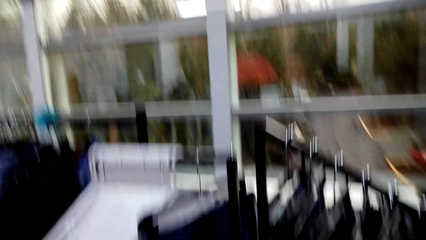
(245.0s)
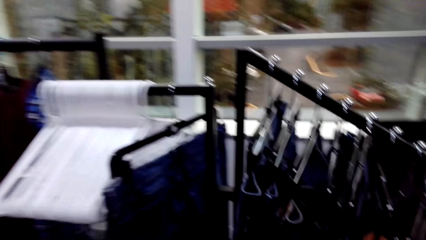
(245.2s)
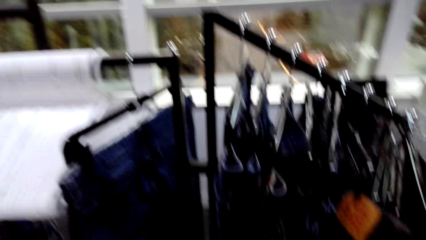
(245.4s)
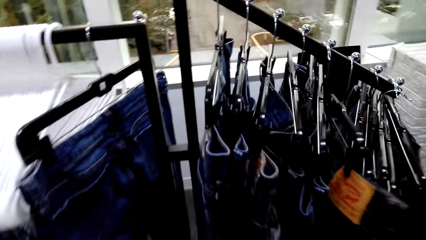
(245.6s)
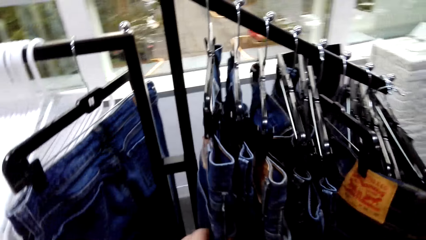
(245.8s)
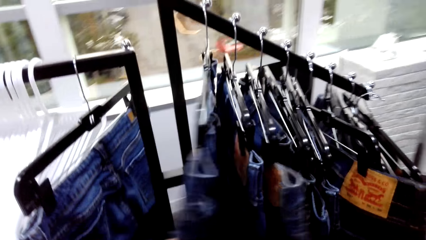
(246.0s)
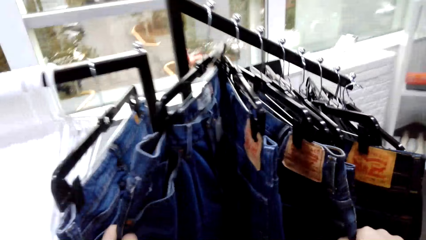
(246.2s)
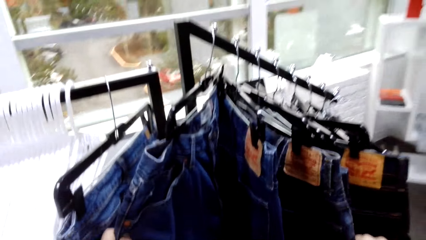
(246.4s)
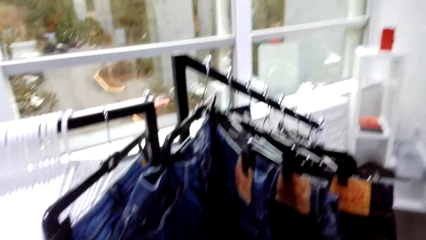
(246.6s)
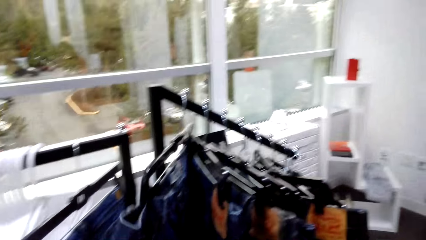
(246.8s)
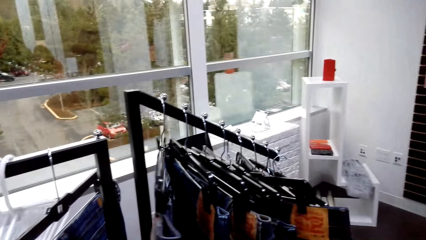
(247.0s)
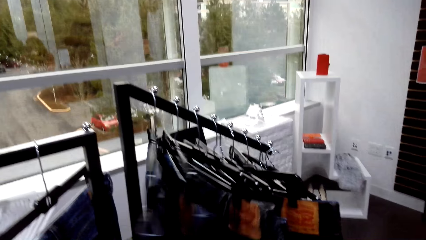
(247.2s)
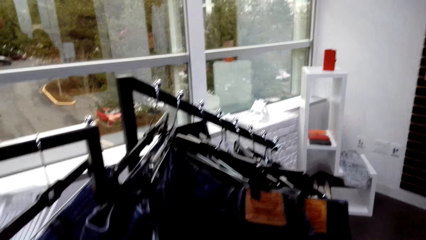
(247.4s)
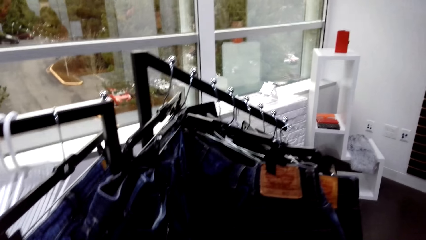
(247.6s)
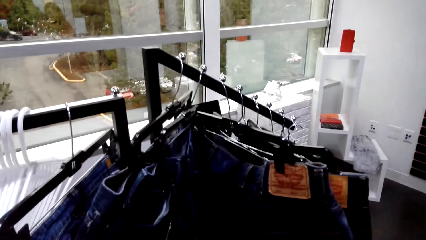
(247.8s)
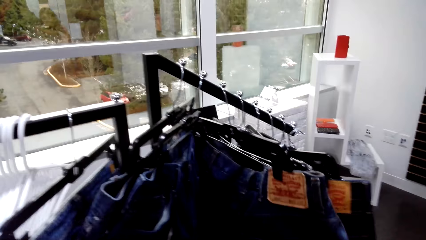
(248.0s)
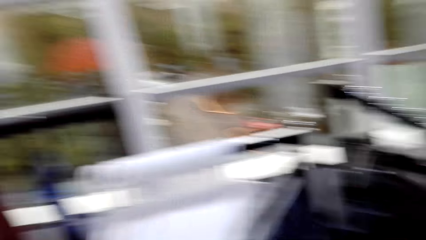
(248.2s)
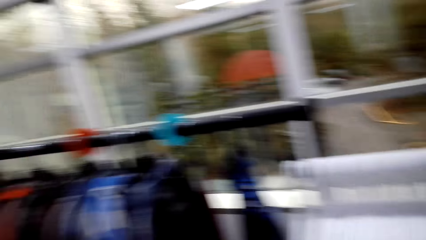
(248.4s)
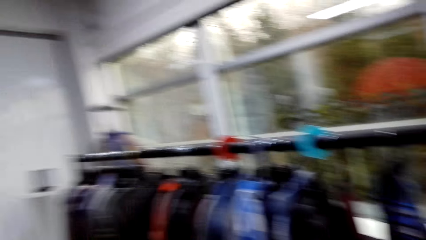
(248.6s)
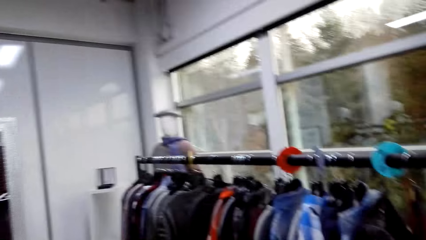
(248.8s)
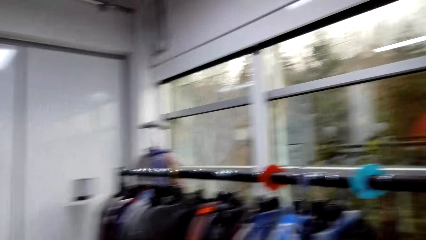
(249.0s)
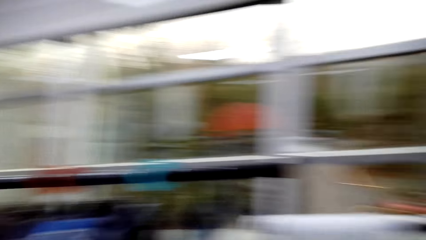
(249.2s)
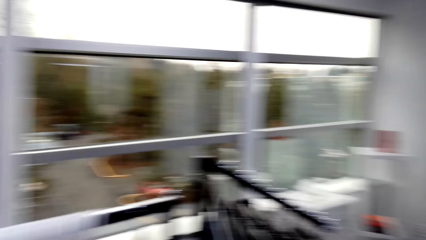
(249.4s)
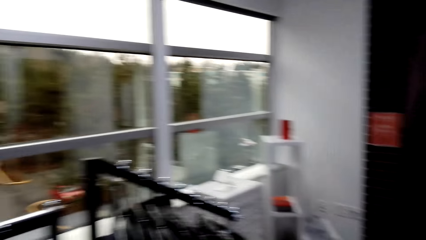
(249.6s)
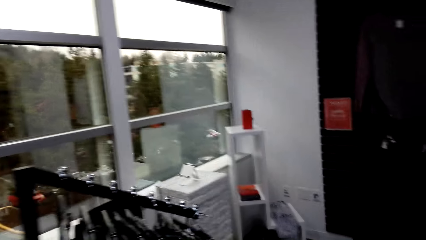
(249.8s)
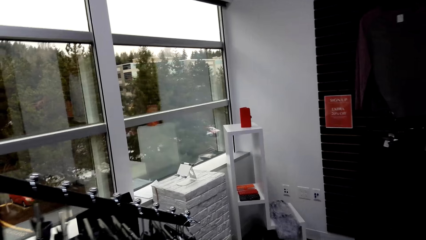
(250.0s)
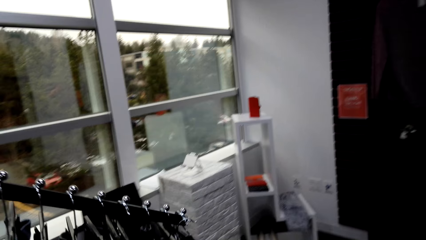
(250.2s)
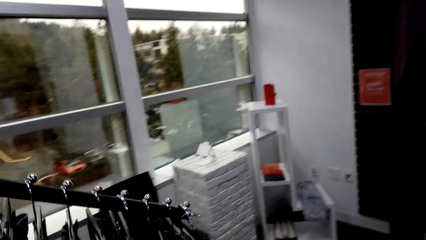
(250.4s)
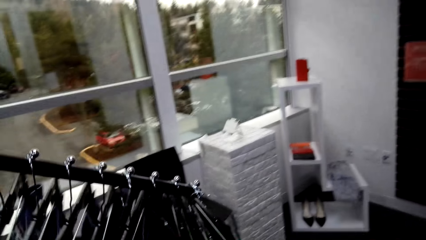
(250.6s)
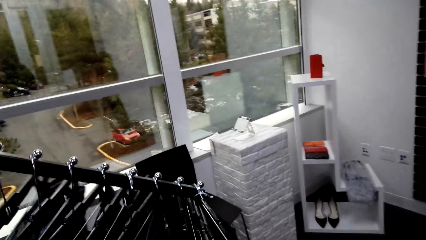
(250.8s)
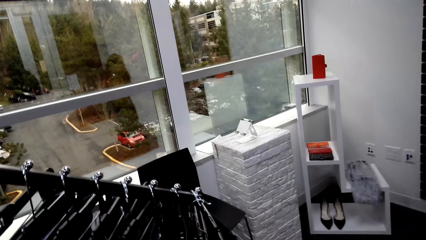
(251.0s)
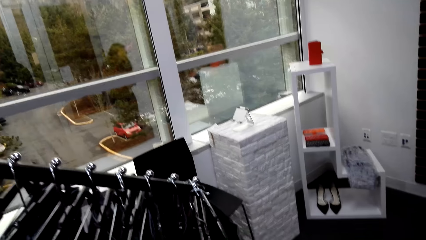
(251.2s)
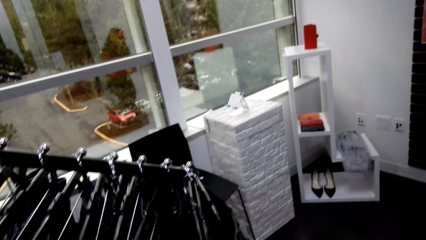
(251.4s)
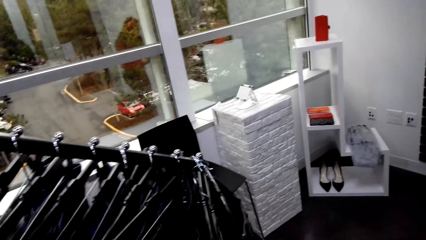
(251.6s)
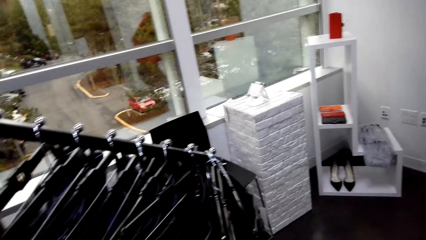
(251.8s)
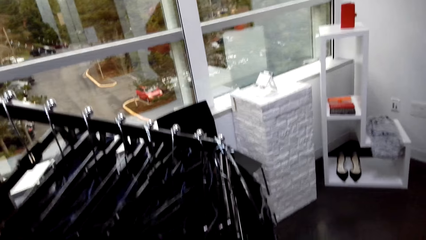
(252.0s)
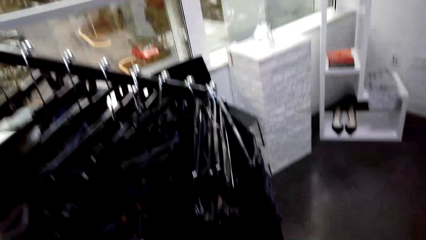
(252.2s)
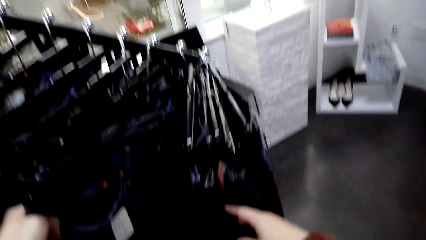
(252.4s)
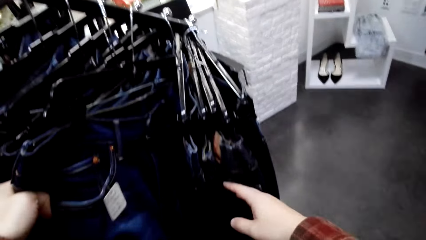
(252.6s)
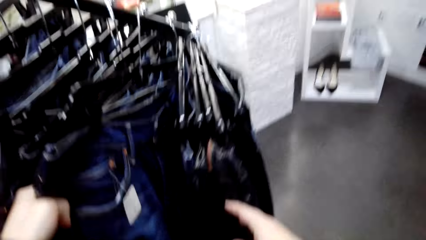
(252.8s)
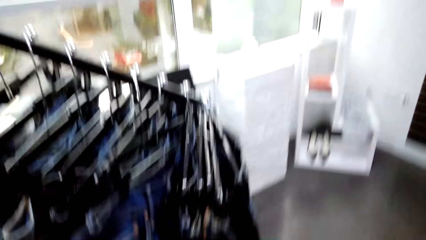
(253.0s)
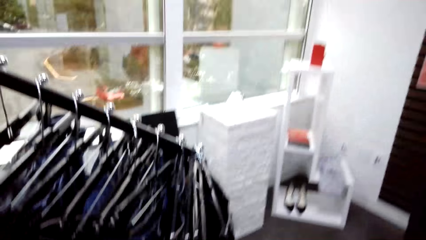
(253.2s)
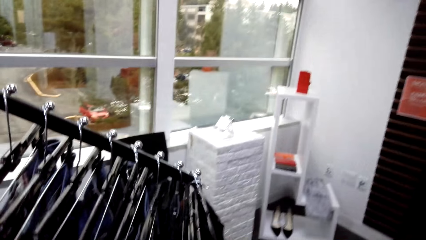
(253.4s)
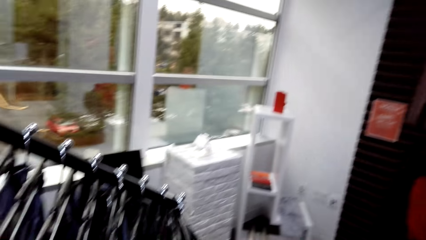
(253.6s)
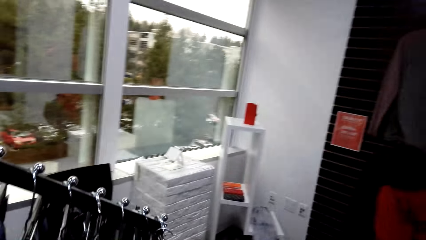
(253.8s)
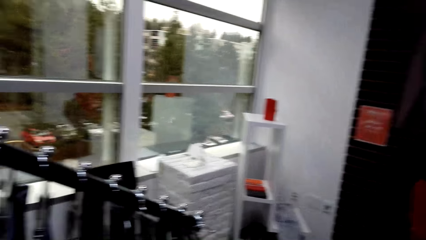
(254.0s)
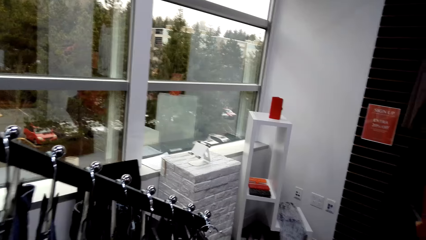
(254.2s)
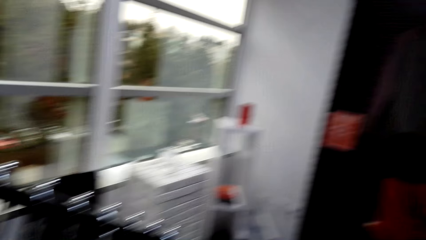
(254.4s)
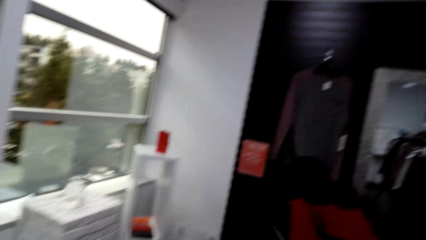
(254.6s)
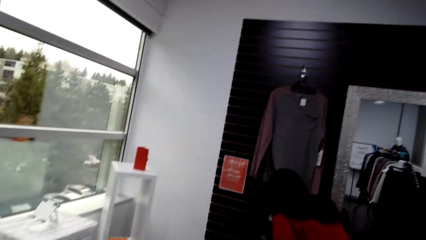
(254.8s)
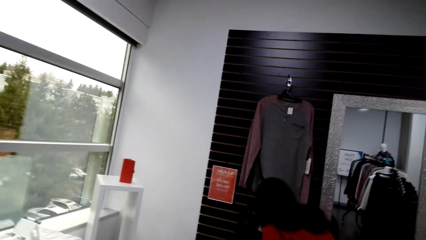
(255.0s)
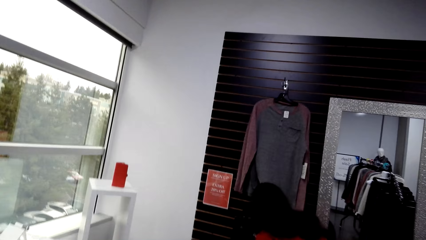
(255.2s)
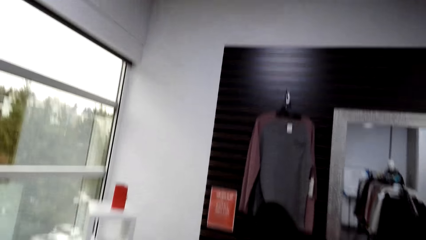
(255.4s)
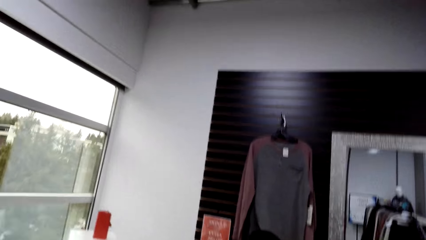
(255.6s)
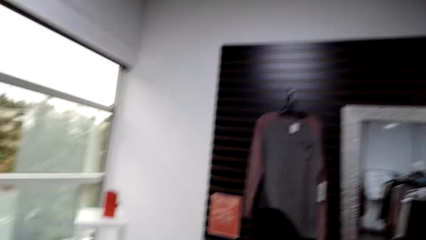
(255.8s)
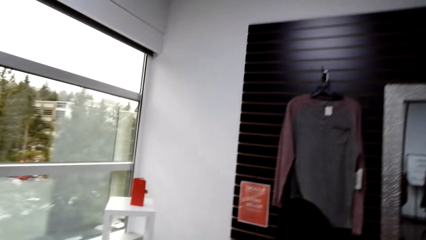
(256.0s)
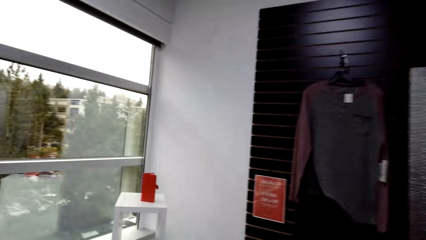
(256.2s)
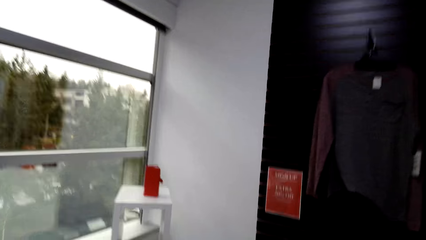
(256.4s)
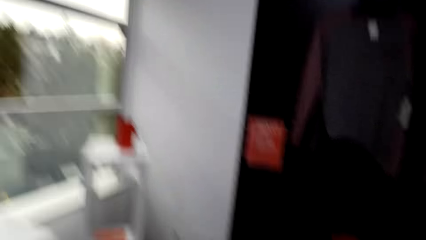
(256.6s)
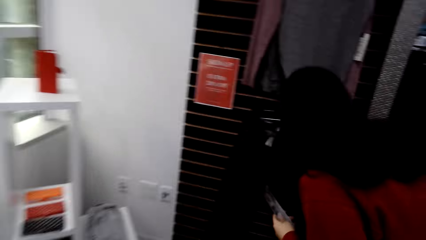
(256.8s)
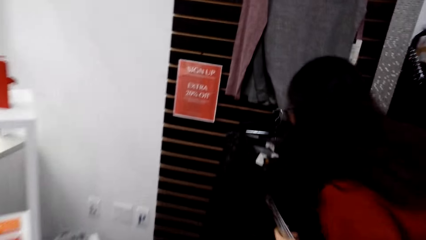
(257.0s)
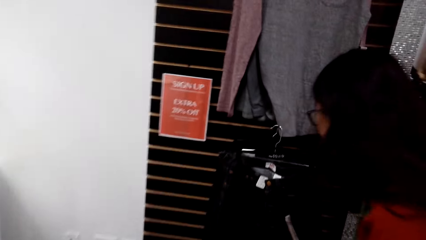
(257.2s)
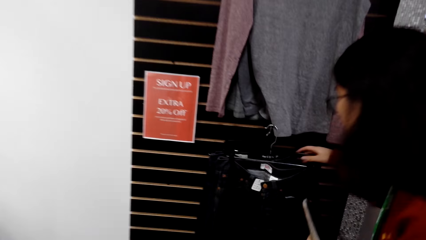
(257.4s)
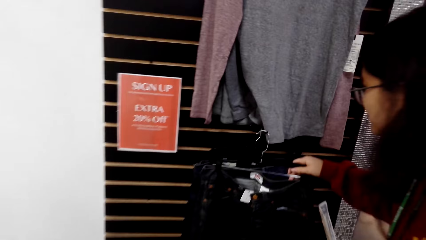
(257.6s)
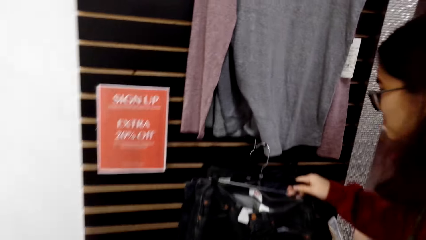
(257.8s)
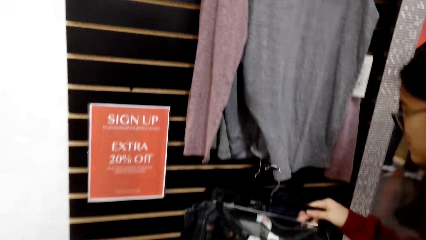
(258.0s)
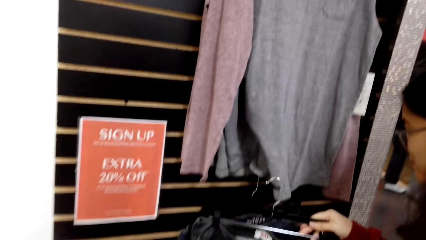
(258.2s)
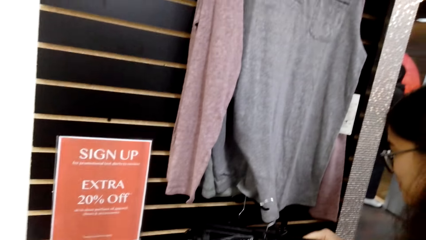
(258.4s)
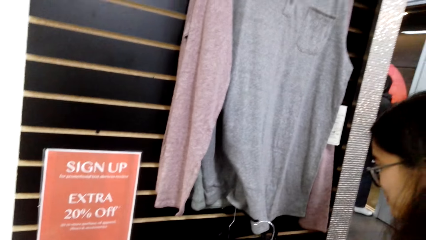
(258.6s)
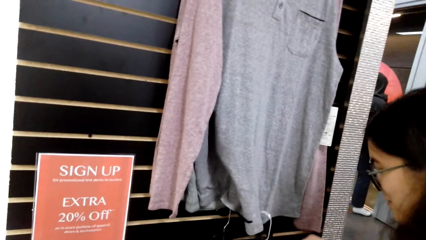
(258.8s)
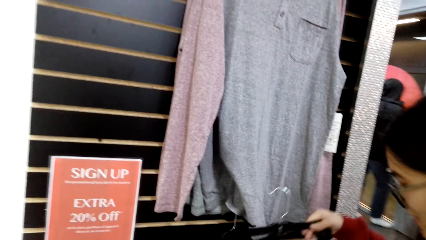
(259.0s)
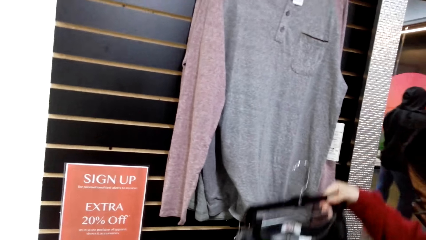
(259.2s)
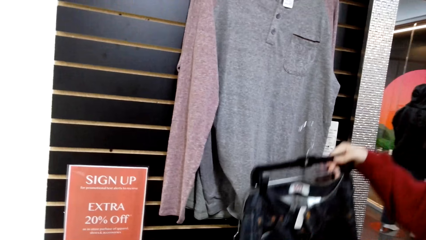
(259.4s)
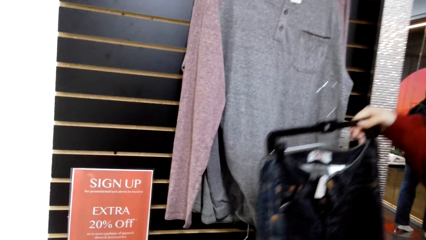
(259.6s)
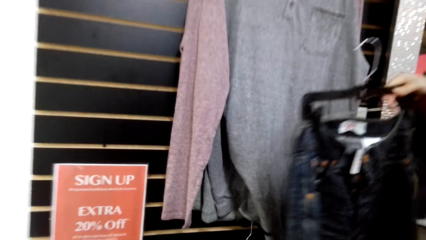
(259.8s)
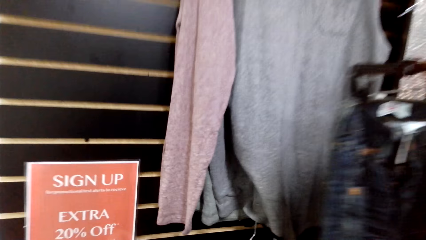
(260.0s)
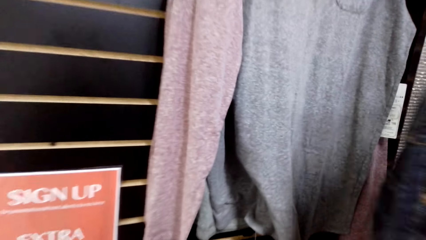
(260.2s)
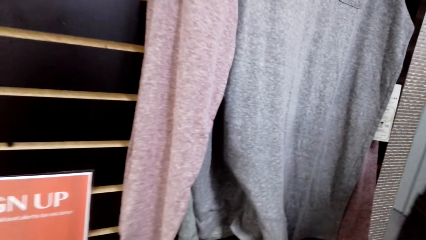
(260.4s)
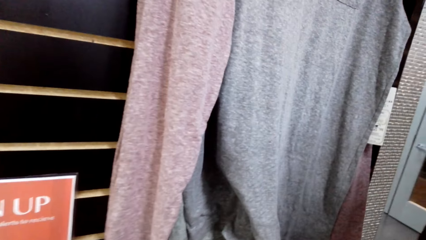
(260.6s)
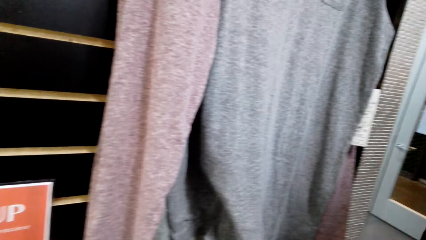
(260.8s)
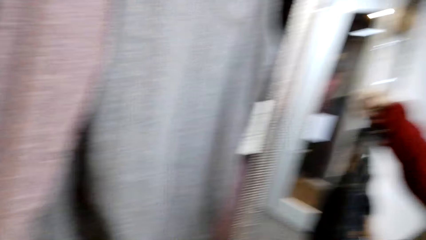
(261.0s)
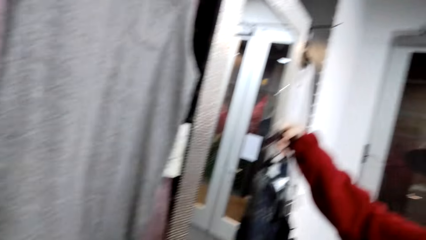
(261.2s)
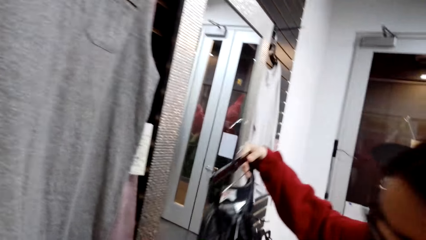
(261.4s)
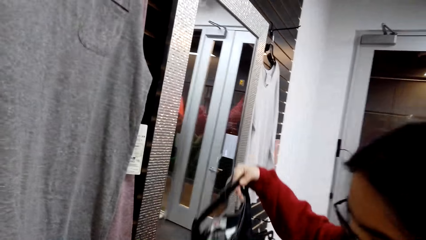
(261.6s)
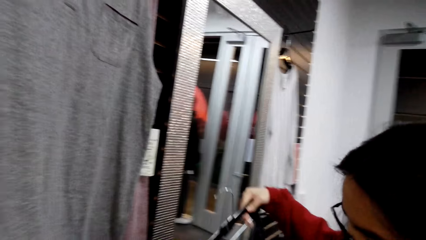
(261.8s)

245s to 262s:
The camera wearer looks around. They choose clothes on the hanger holder. They talk looking at the clothes at the hanger holder. They touch the clothes. A woman talks. The camera wearer moves. The woman talks choosing a cloth on the hanger holder. The camera wearer speaks to the woman. The woman picks a trouser and talks.
